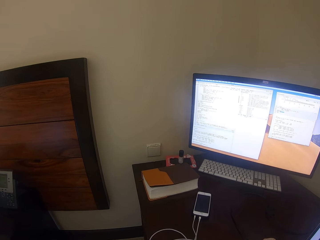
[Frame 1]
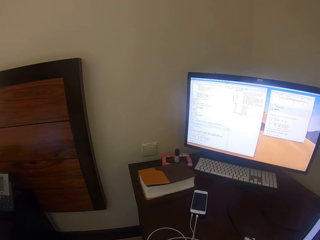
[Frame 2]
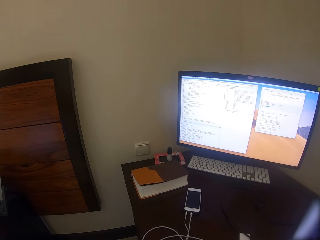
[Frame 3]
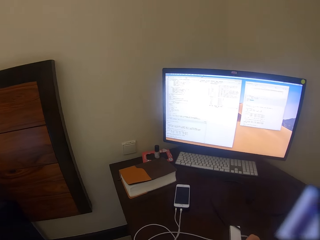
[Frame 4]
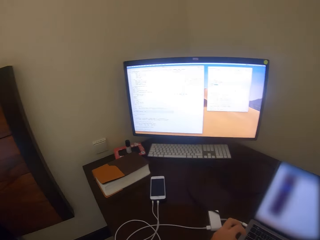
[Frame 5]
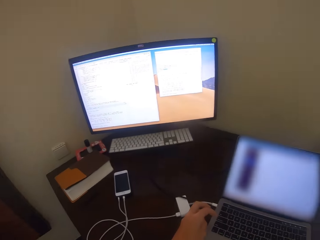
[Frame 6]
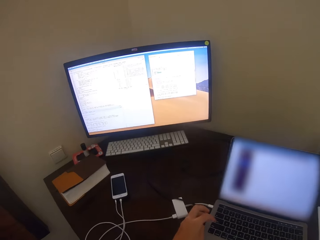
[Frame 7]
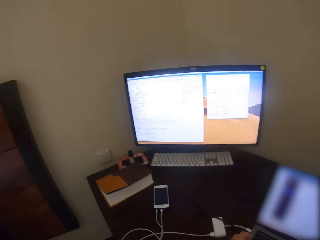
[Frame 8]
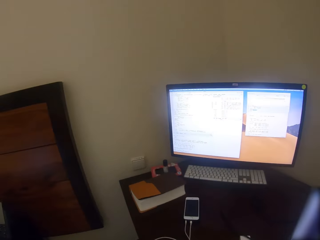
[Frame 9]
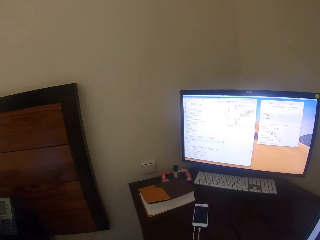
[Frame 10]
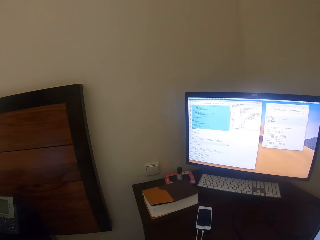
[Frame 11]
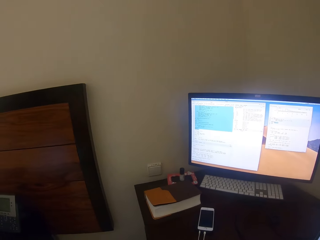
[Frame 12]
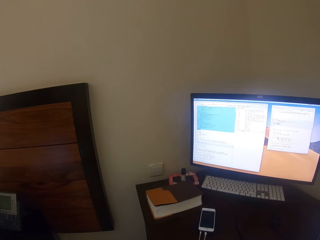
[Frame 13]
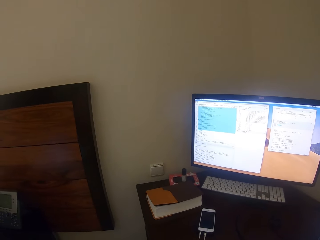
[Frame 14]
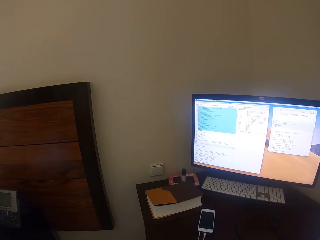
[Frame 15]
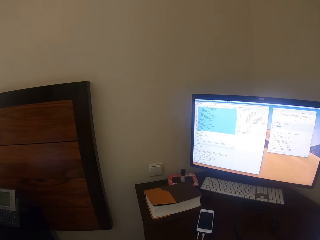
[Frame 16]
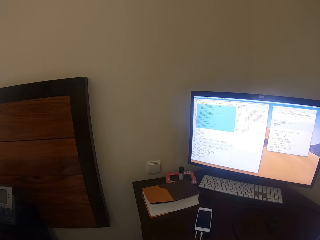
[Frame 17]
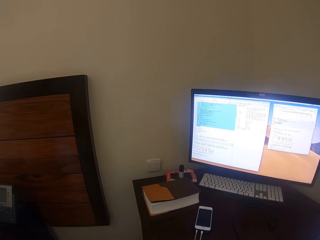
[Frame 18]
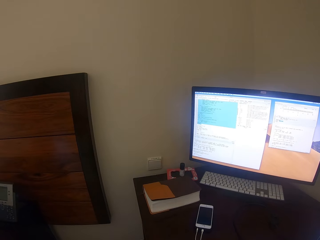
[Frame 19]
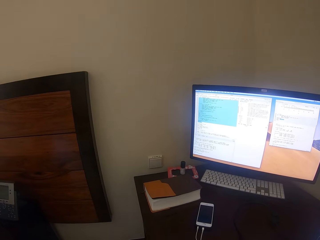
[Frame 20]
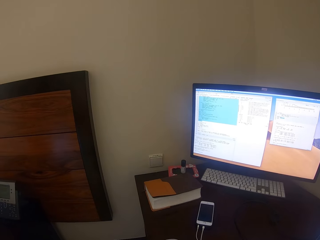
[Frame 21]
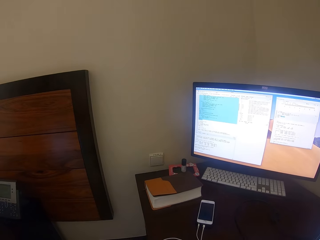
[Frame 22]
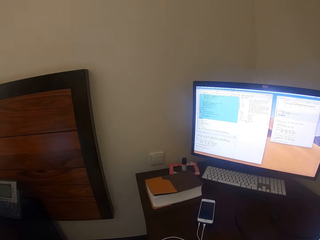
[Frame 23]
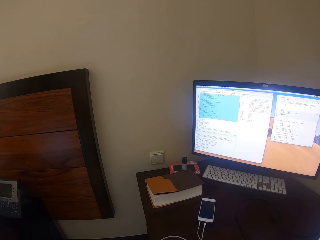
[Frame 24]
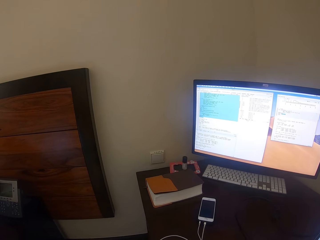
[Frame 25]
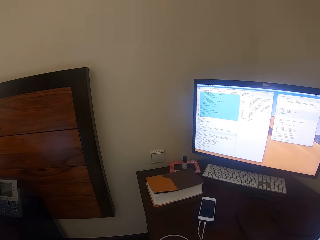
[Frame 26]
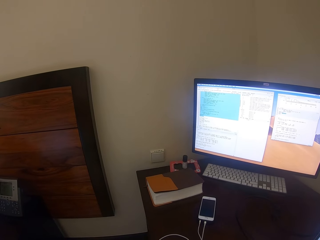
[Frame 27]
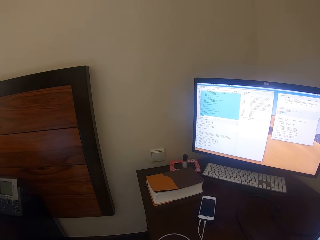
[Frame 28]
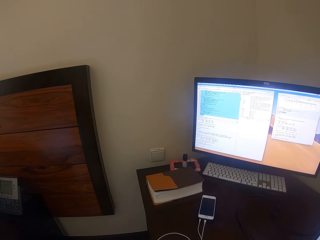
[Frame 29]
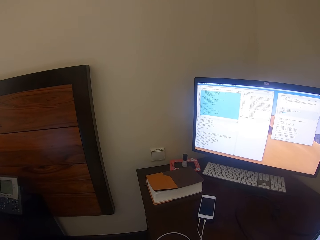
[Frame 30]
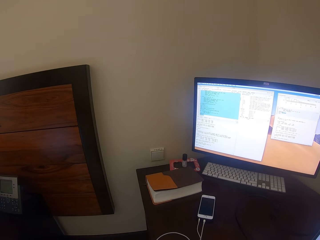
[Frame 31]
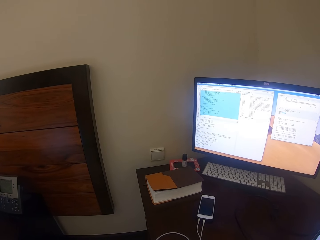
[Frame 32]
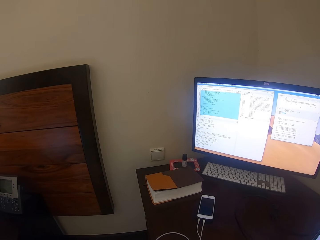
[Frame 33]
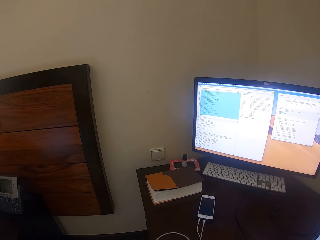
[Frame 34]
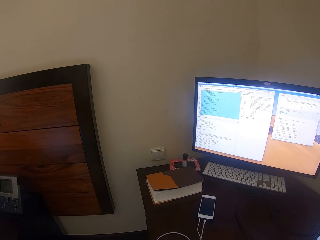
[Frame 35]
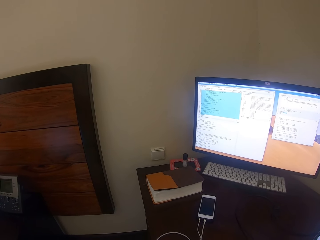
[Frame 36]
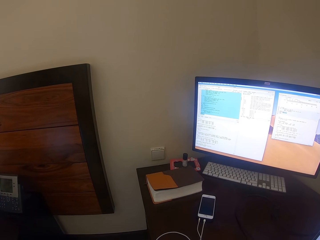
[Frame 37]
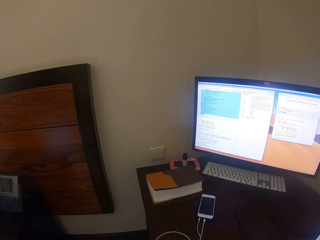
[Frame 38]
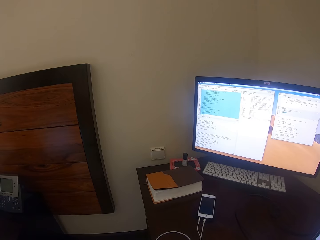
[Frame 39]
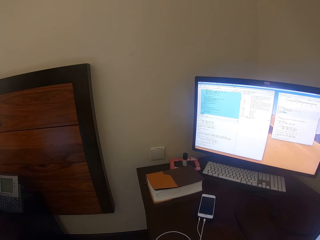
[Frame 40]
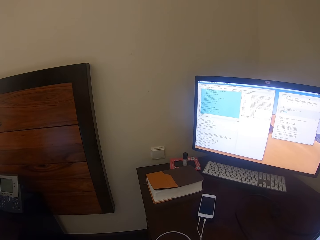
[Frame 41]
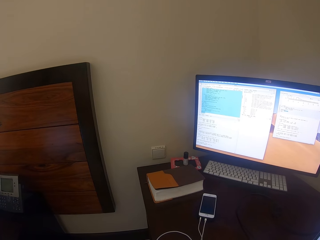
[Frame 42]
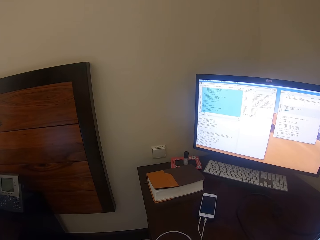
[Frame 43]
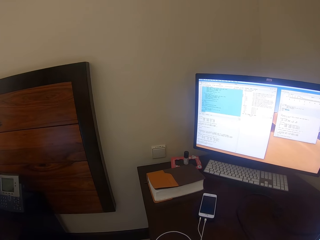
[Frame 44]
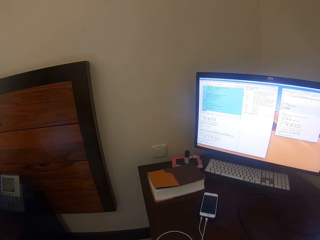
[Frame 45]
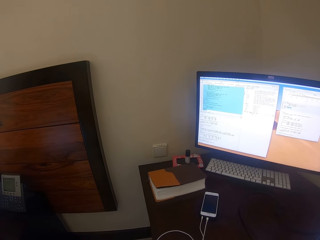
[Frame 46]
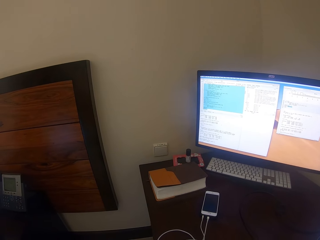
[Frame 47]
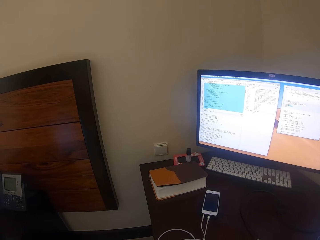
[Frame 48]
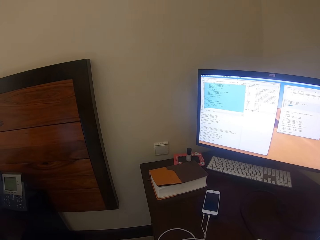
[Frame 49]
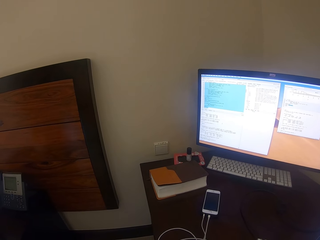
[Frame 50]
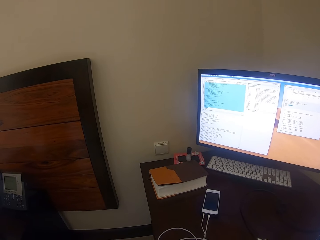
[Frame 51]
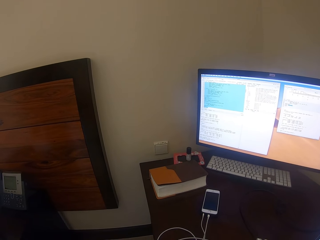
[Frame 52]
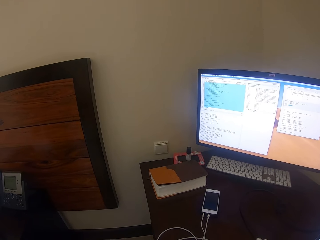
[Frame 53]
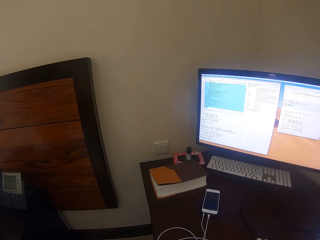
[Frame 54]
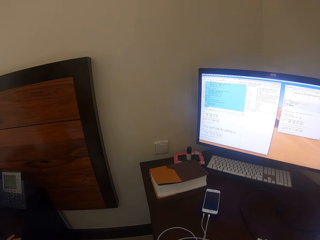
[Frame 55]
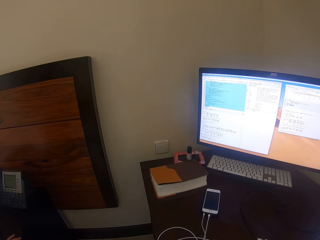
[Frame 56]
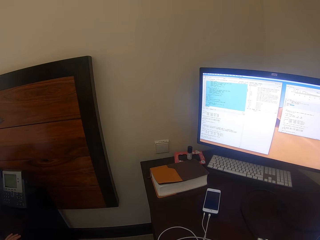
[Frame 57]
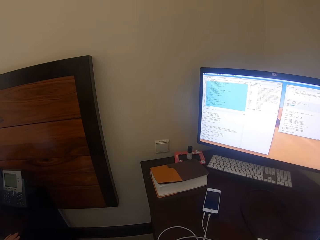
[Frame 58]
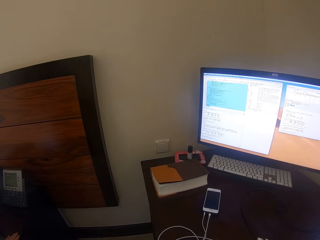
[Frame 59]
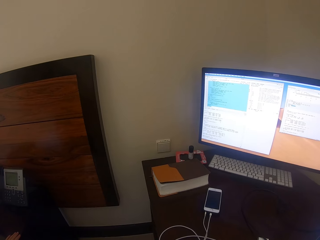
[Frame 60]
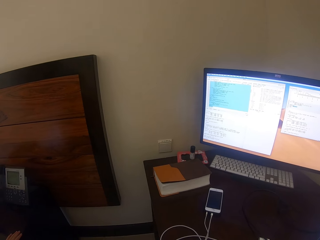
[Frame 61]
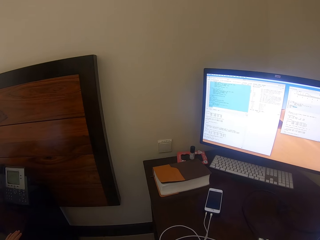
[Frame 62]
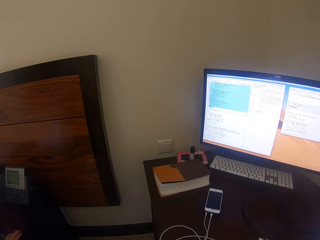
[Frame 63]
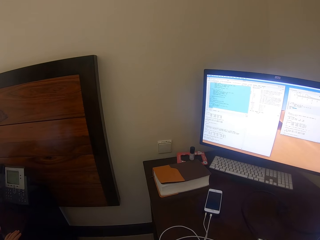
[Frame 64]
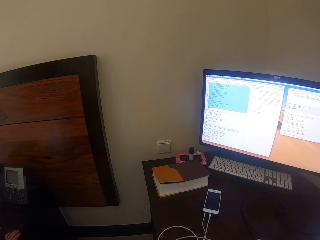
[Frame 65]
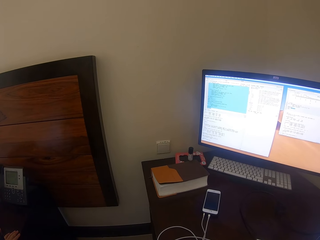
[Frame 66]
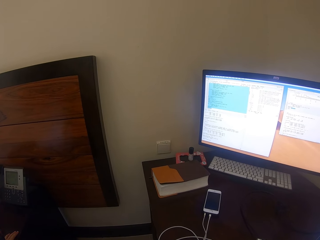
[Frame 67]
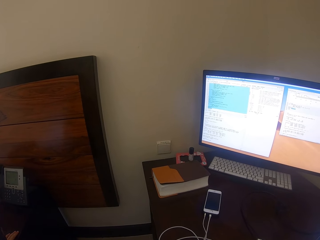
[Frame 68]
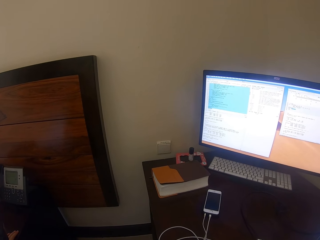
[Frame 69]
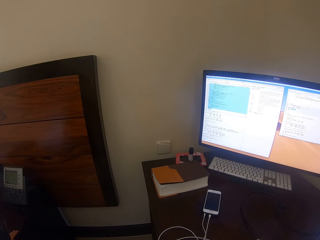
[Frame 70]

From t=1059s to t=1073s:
The camera wearer converses with the kid. They look at the desktop. A man talks. The camera wearer talks.

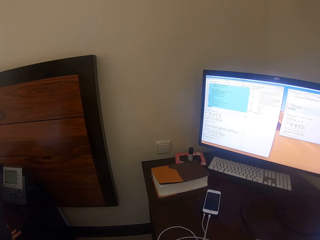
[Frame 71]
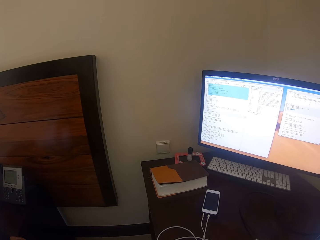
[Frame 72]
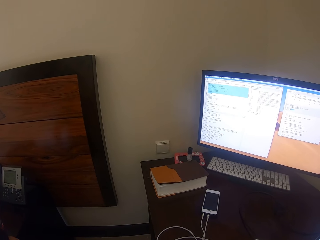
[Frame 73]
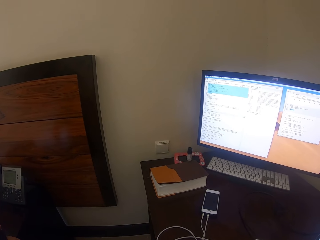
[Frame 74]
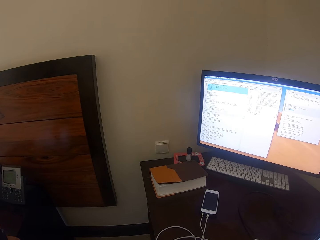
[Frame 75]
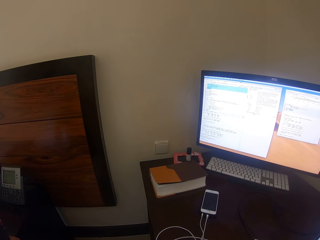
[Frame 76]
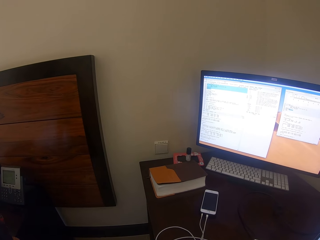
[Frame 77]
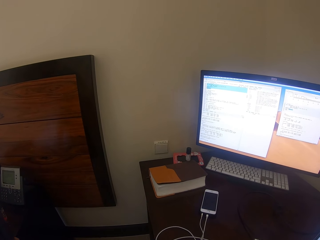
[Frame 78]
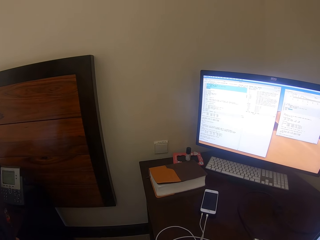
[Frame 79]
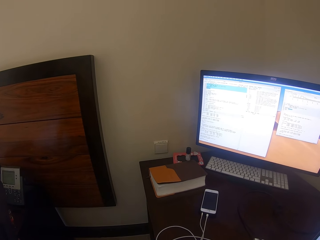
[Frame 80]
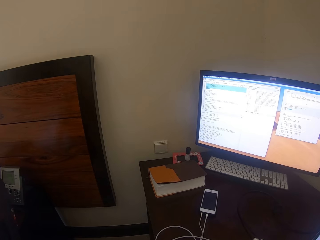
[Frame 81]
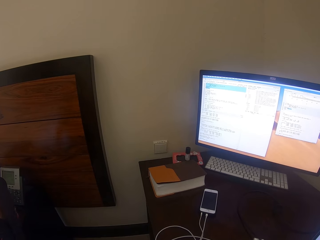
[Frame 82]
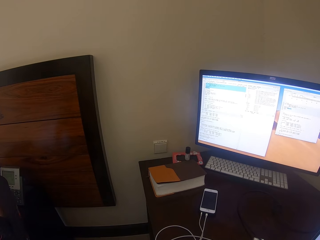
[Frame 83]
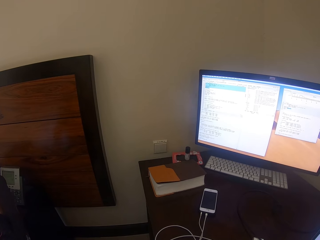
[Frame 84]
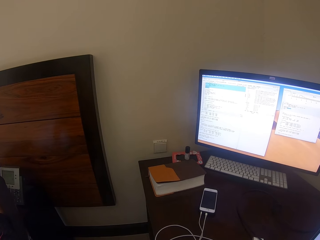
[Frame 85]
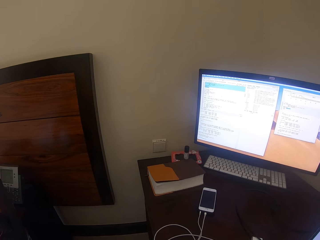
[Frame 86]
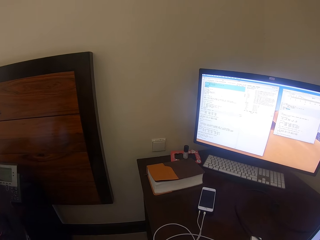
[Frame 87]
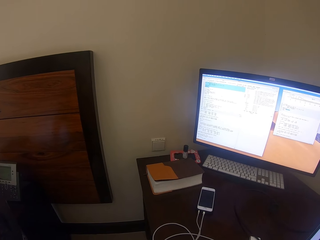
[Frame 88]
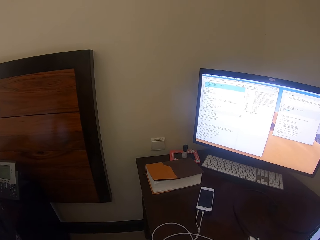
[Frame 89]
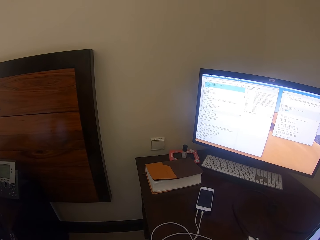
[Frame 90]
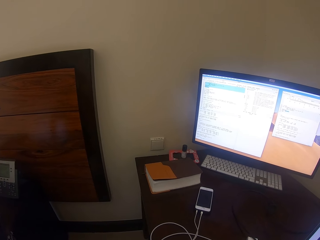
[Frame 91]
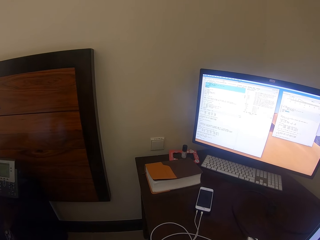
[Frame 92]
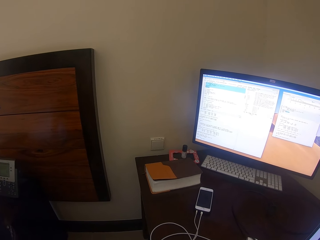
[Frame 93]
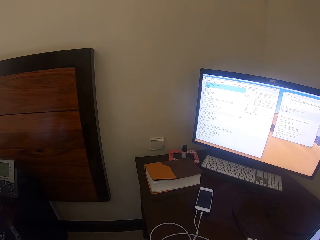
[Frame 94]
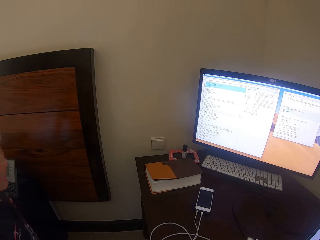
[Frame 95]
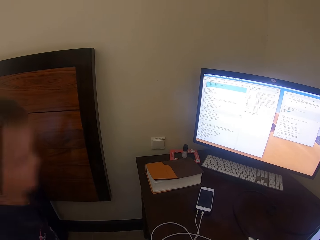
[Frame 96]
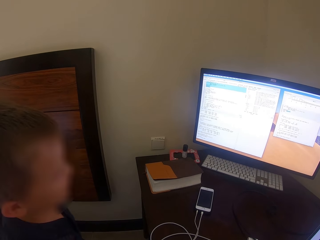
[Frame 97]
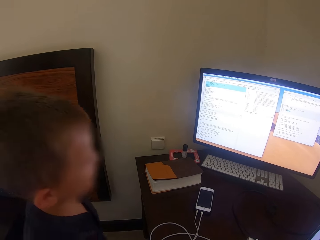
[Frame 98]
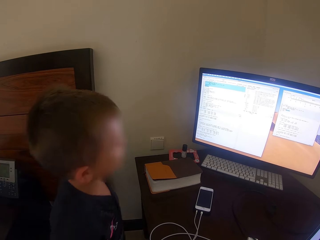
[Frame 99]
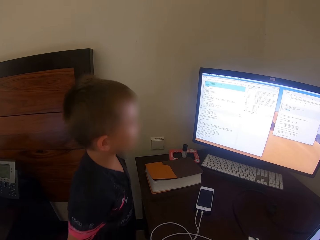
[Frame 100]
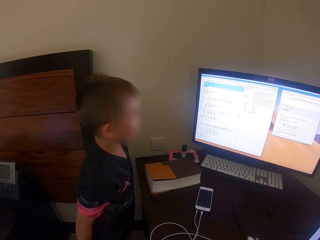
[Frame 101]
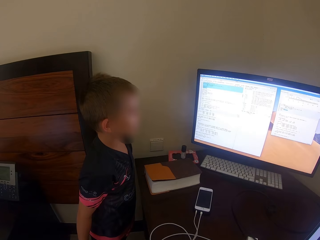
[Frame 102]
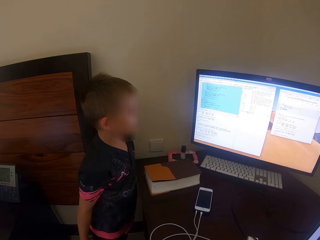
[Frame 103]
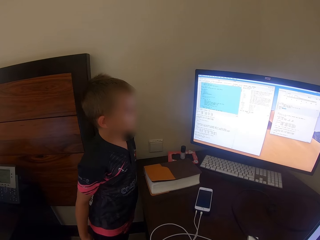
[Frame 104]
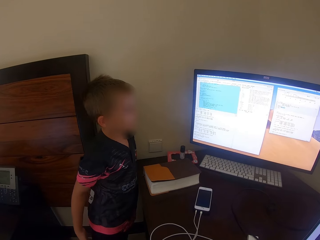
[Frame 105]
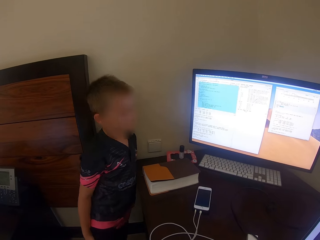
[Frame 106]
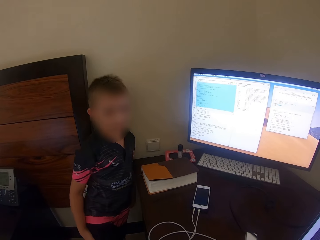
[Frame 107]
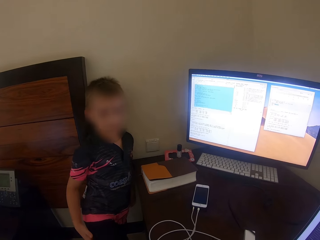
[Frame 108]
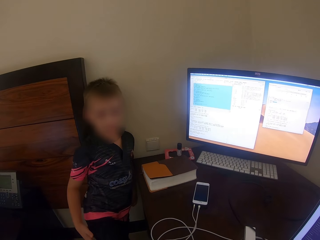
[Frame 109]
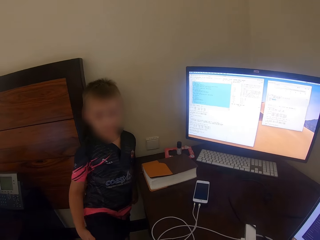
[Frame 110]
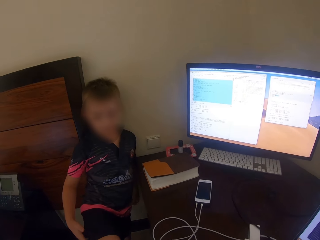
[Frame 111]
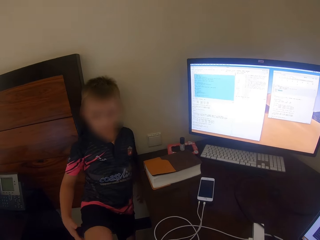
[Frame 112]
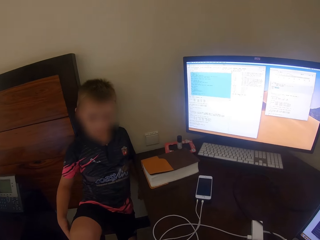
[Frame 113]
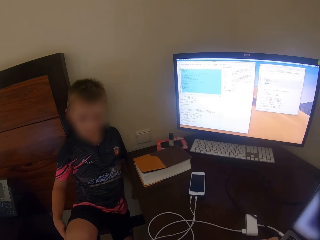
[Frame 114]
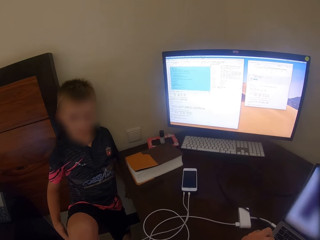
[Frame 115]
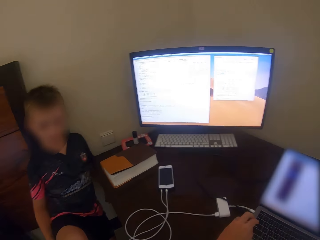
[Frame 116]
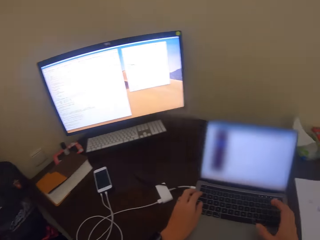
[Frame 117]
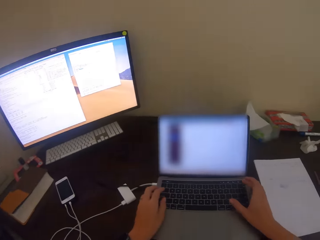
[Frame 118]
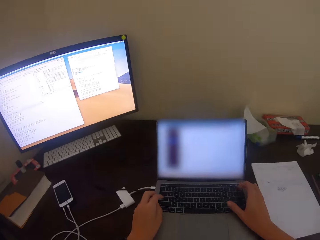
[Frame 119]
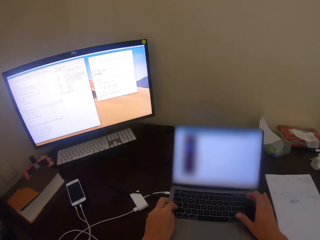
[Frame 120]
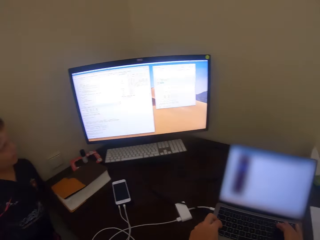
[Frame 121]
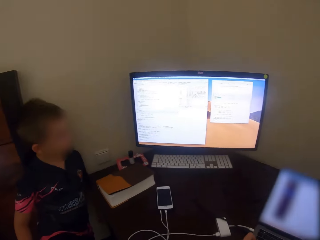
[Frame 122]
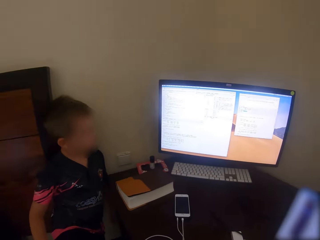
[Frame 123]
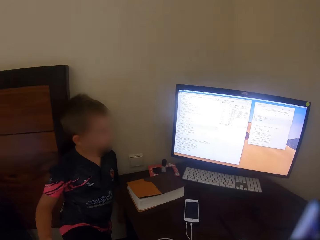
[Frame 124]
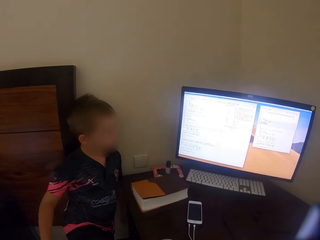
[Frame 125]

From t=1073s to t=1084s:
The camera wearer looks at the desktop. A man walks around and talks. The camera wearer uses the laptop.
